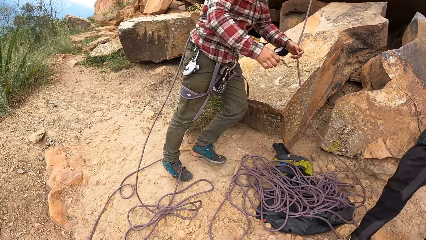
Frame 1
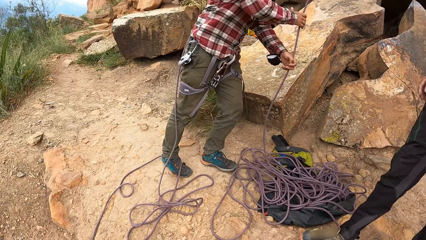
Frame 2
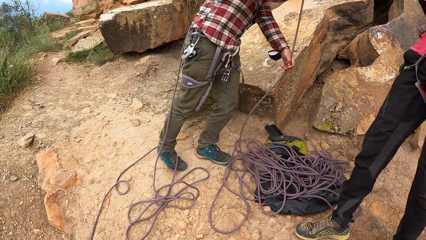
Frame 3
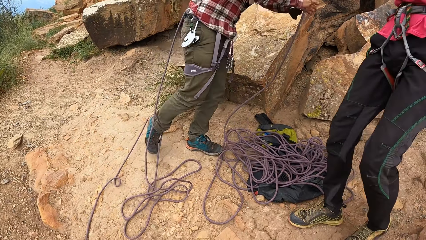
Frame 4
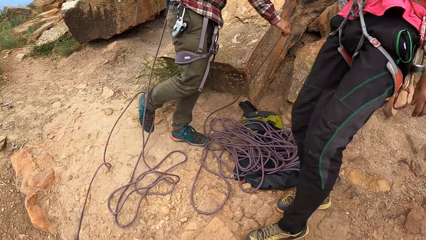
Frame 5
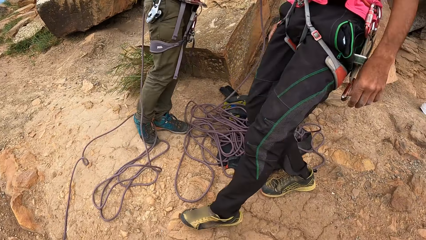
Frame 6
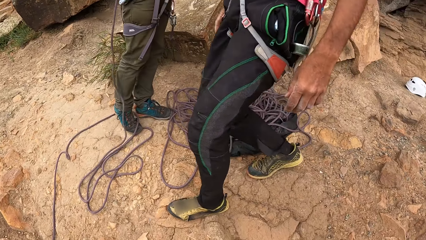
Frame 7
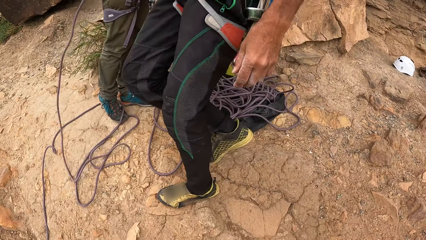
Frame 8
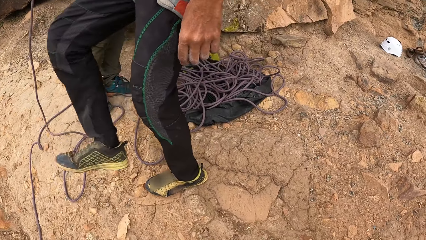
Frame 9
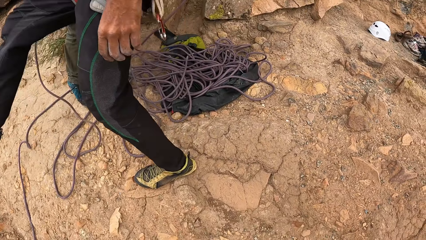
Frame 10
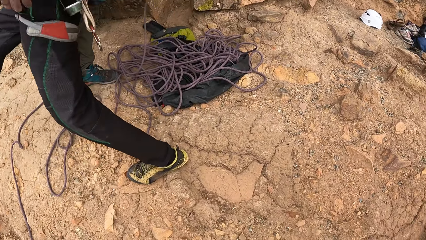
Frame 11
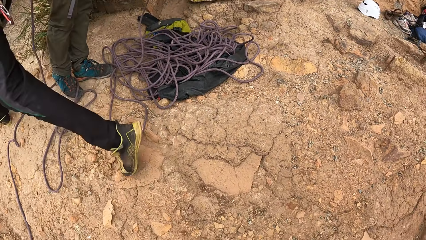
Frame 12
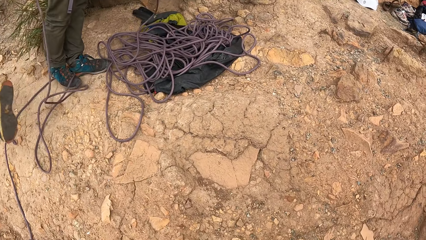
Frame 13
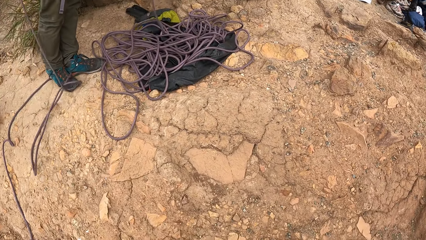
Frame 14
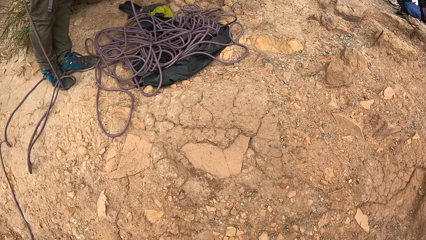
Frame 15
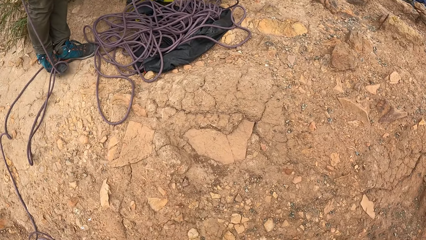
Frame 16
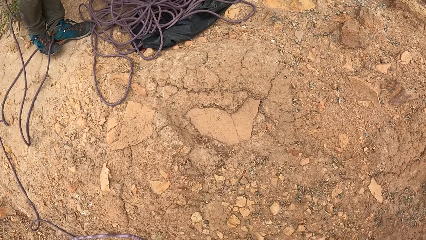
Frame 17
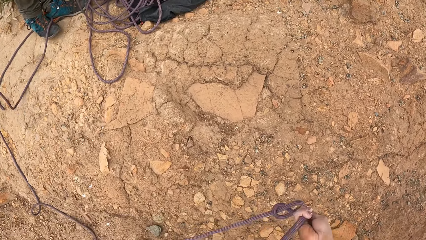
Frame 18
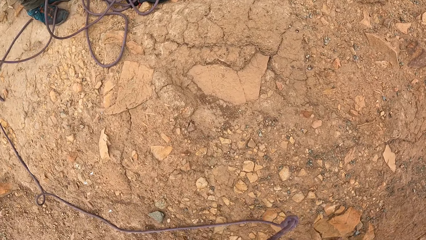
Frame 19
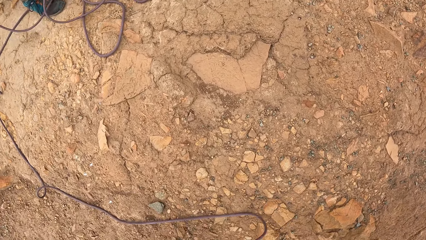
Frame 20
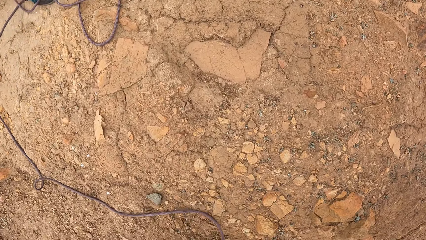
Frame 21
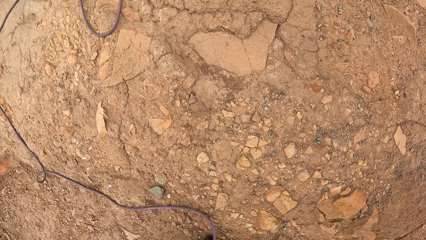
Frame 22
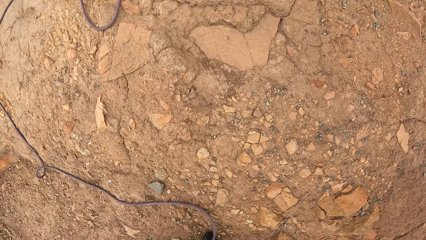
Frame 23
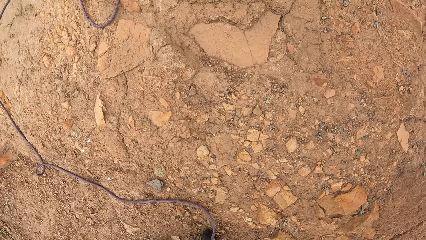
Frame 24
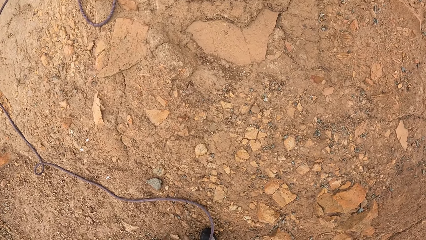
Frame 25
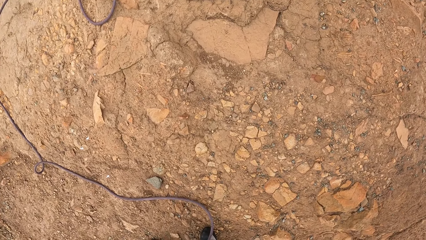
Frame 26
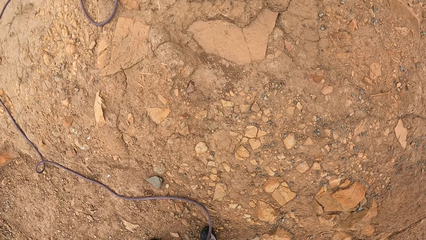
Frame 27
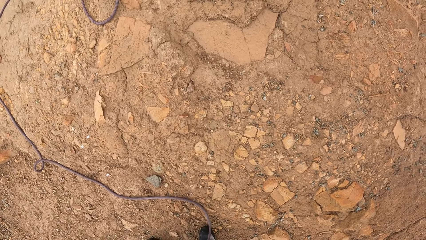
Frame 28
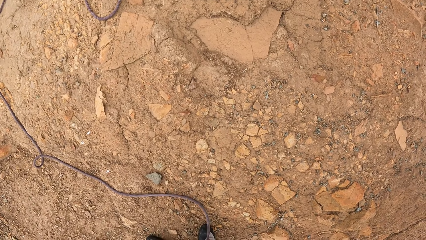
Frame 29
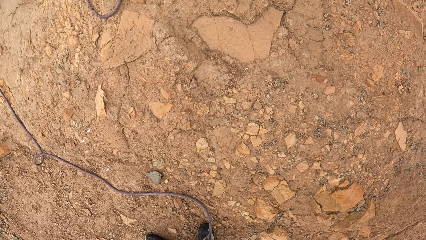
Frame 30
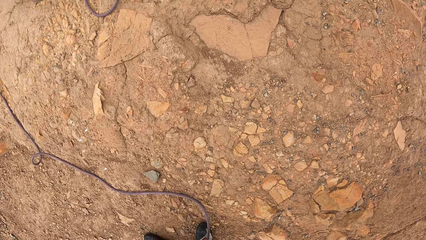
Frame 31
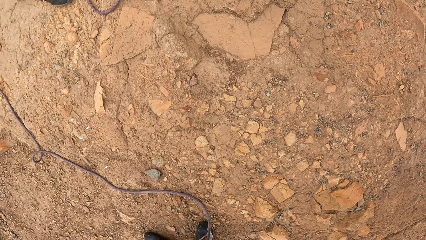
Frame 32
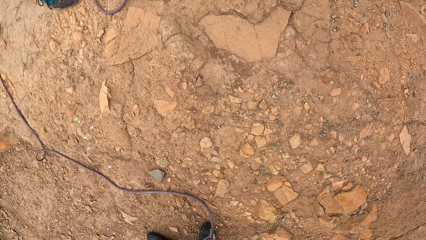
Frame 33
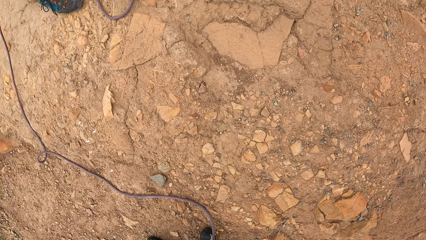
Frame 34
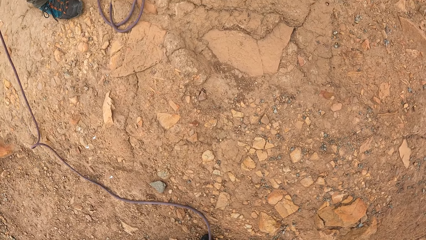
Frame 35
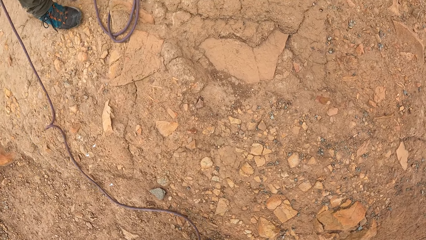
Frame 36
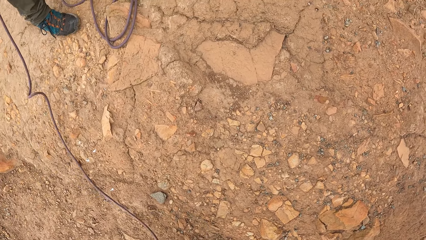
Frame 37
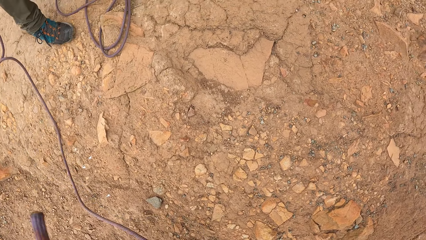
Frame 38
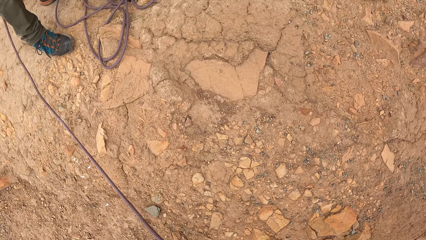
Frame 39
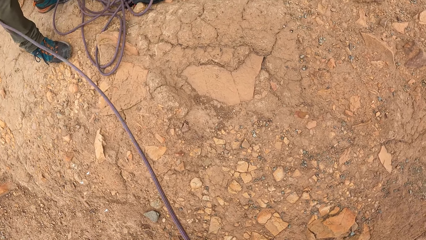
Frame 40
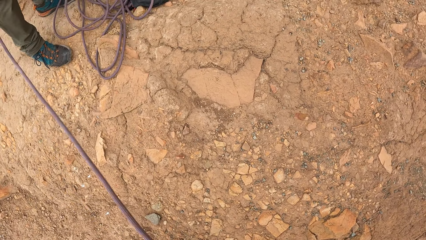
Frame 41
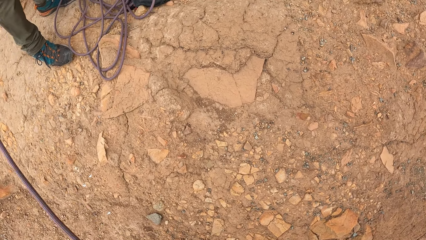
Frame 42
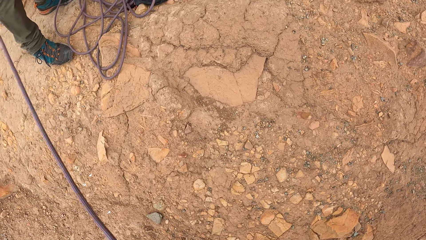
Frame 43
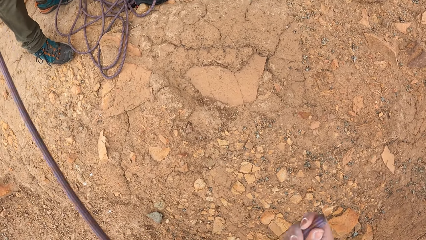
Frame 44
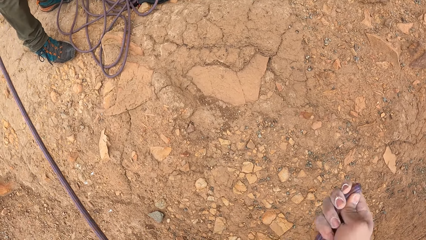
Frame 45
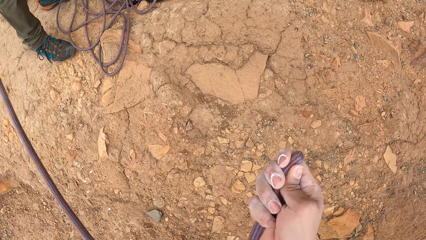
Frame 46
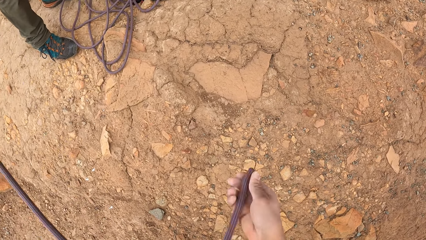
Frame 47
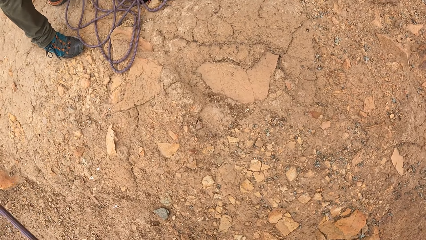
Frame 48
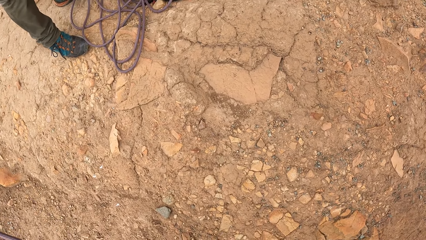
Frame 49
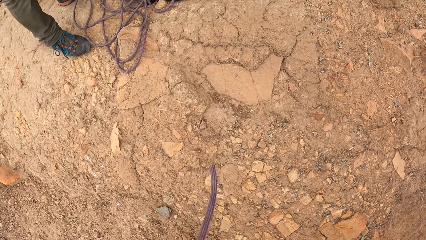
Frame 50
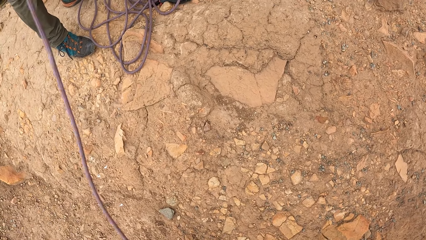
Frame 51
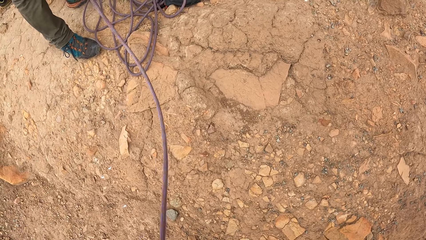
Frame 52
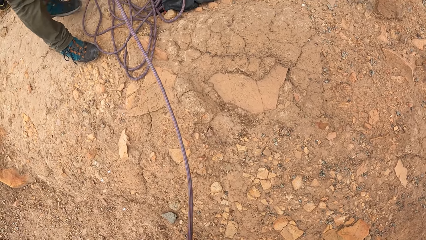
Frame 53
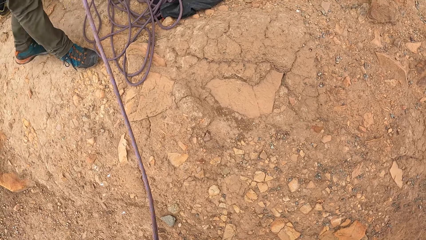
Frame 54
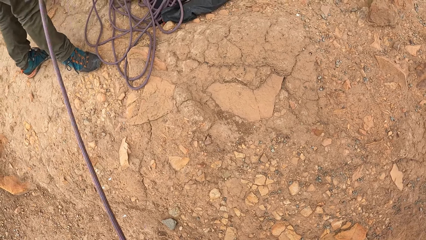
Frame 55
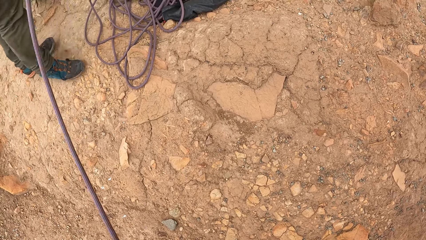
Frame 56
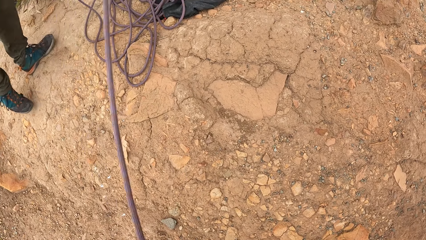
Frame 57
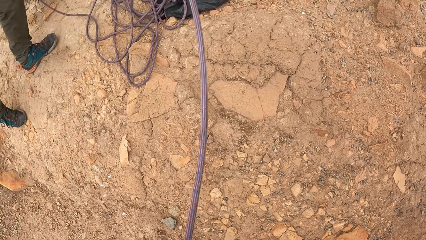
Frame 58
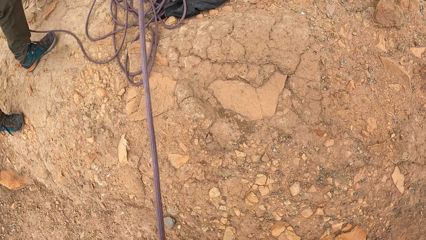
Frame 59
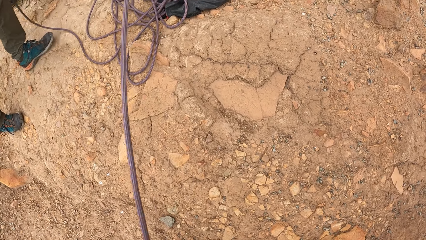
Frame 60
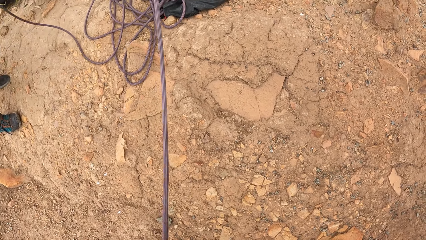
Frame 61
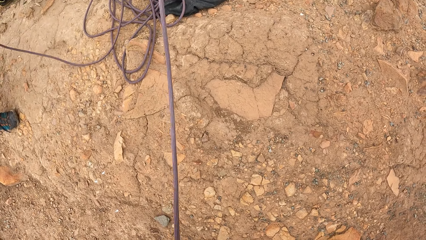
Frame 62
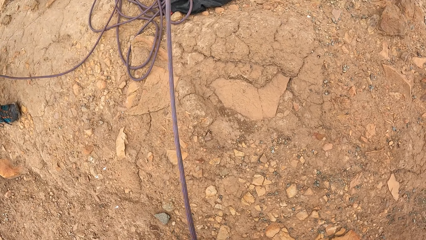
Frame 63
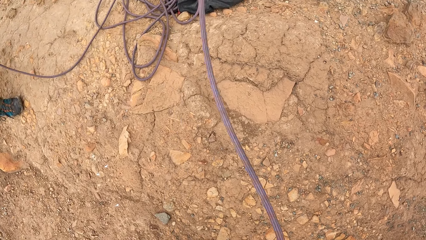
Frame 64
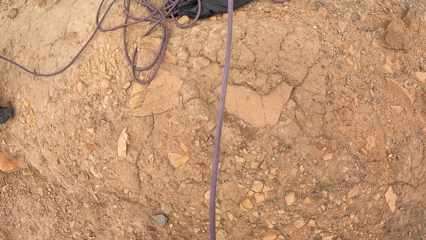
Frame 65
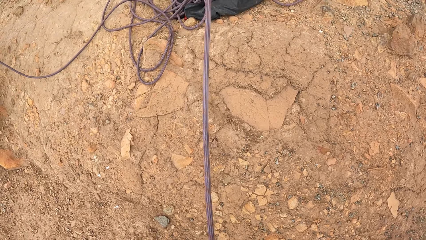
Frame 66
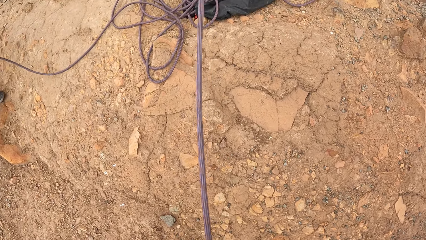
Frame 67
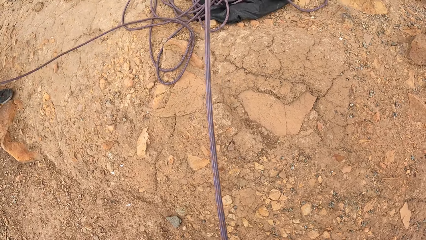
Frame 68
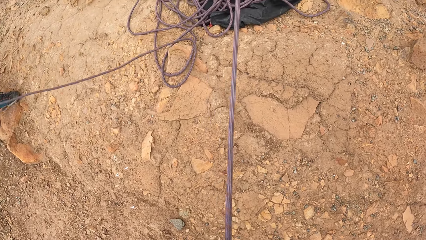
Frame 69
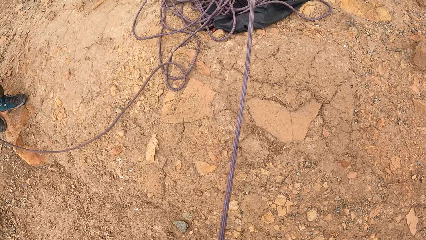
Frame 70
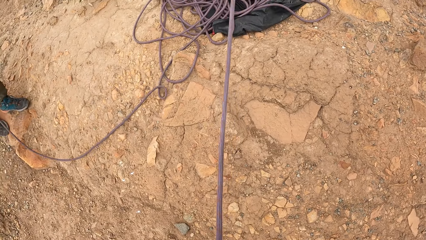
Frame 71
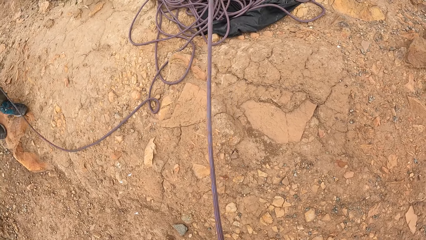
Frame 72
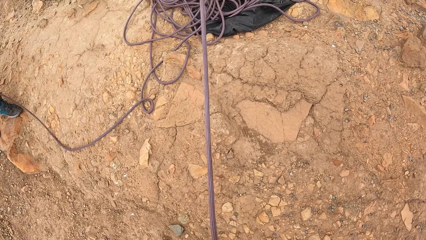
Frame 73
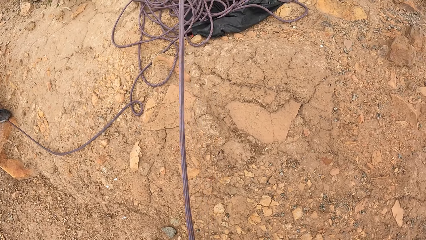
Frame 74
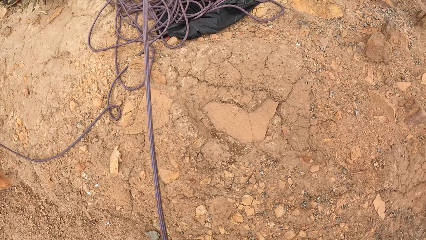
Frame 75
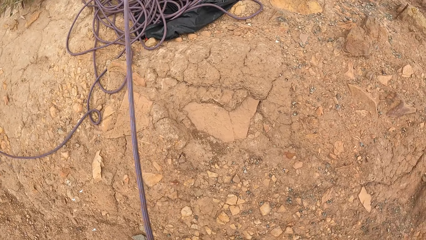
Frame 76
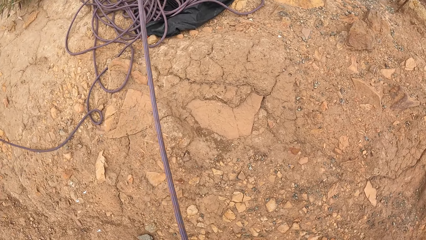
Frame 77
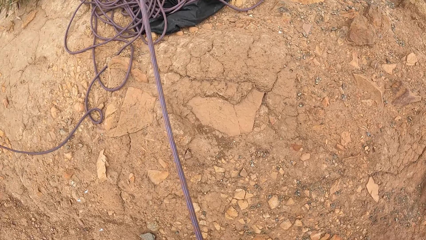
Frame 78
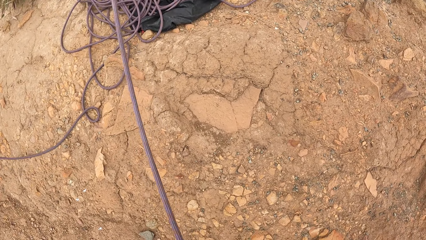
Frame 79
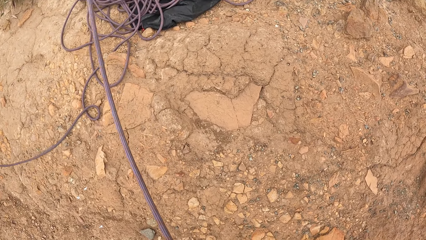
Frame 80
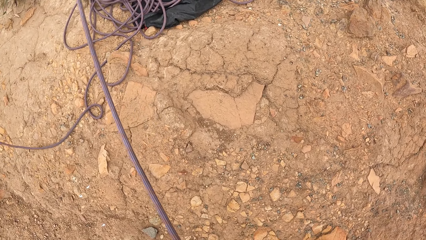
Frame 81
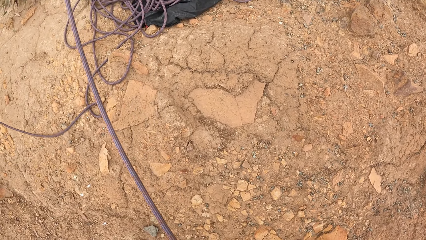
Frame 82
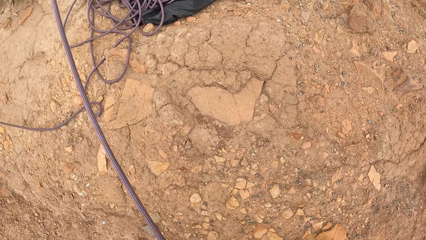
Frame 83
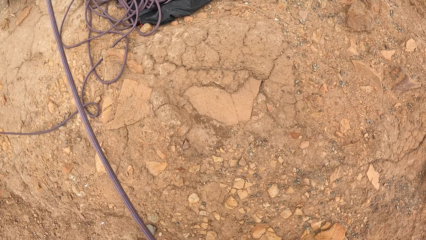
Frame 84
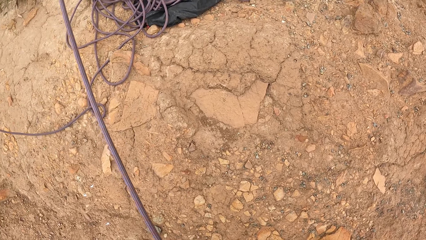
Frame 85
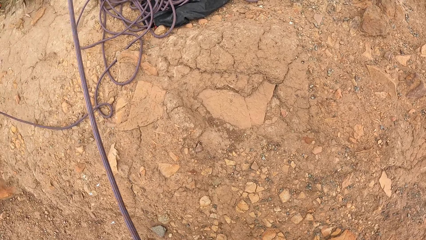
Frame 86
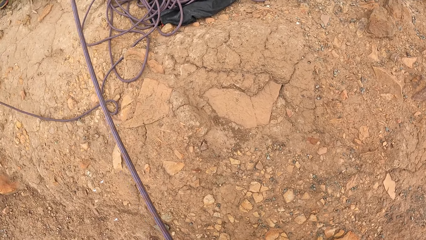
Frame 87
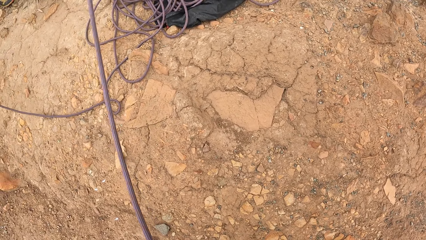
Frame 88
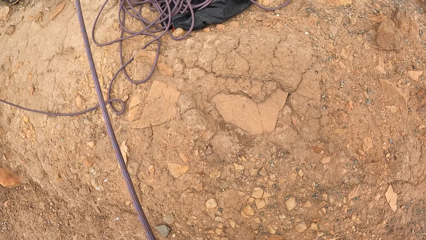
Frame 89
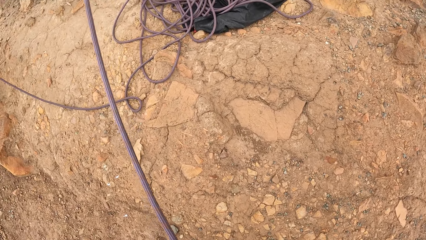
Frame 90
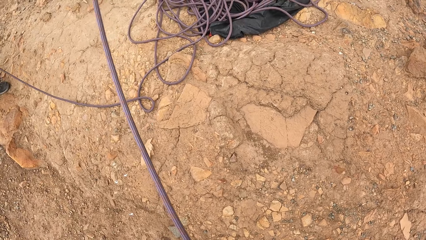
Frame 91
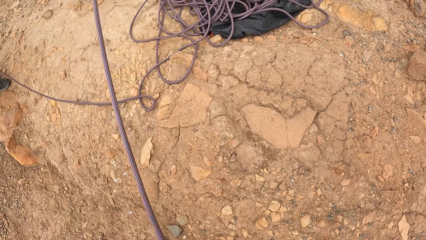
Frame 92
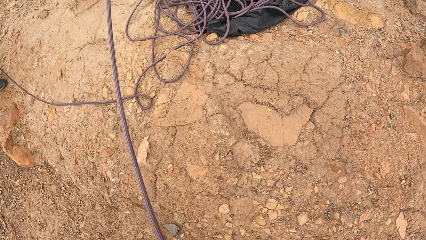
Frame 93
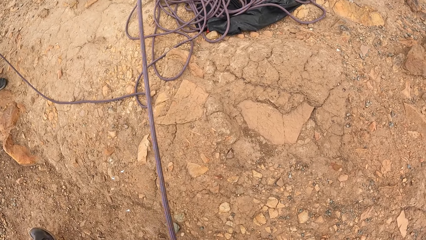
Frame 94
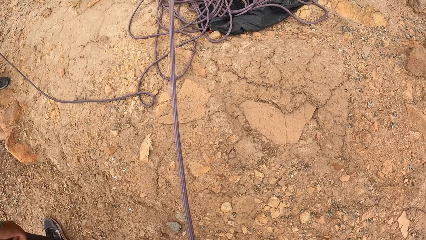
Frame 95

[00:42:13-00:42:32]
The camera wearer looks around. A man pulls the climbing rope. Another man walks on the ground. The camera wearer looks around. They pull the rope and hold the climbing rope. They look around. The first man moves backwards and walks on the ground. The camera wearer looks around.
